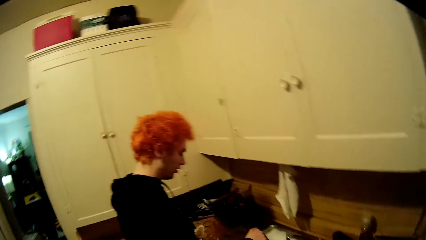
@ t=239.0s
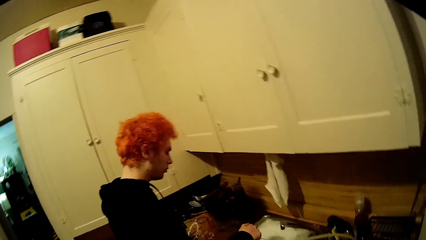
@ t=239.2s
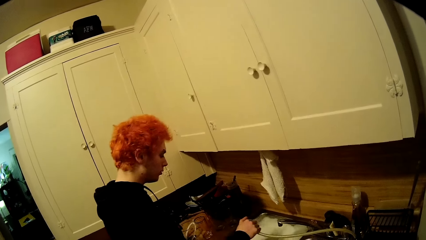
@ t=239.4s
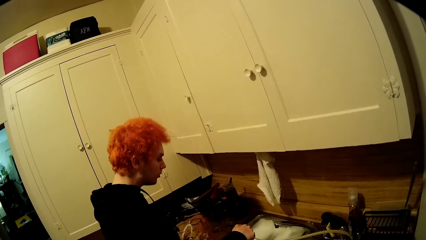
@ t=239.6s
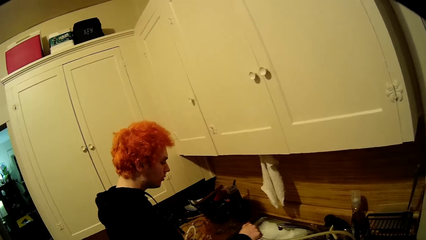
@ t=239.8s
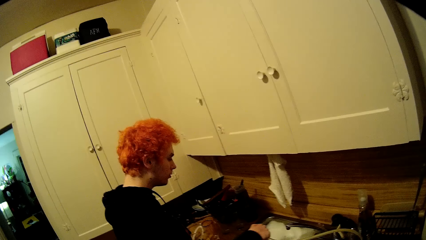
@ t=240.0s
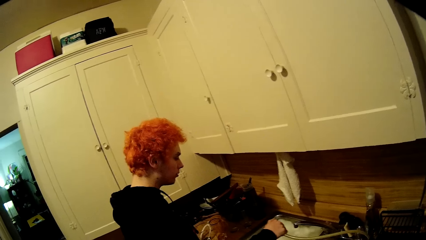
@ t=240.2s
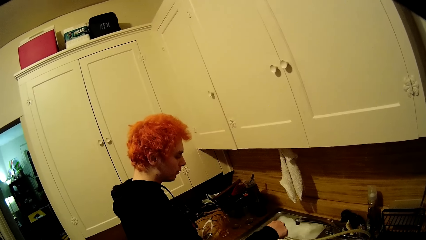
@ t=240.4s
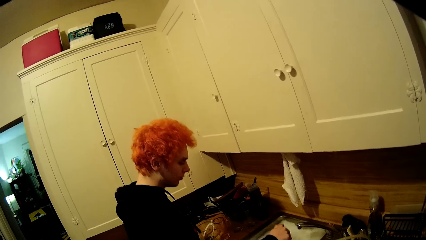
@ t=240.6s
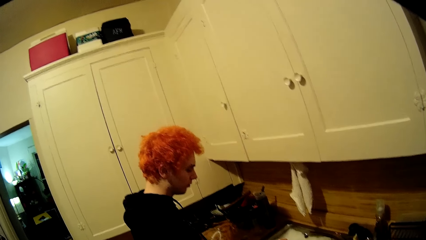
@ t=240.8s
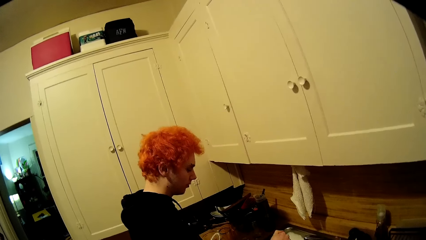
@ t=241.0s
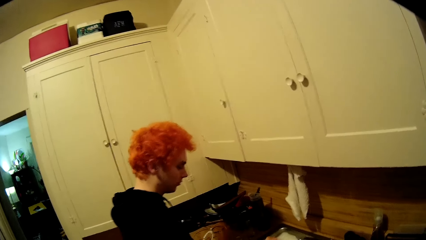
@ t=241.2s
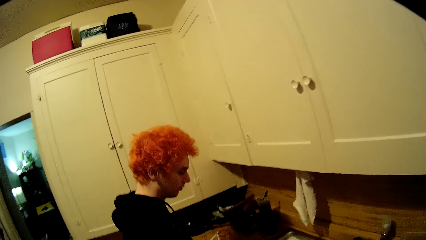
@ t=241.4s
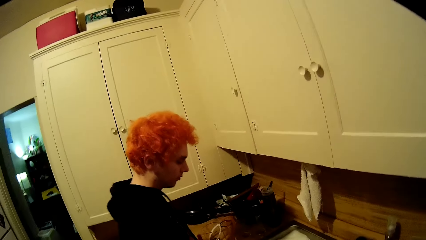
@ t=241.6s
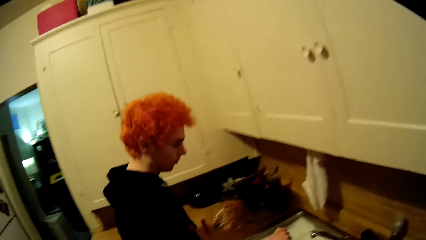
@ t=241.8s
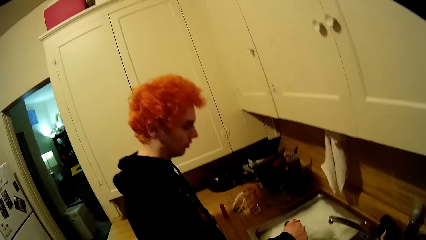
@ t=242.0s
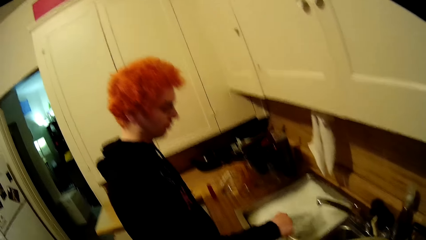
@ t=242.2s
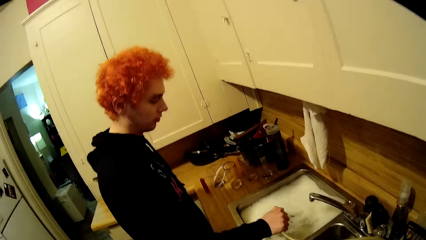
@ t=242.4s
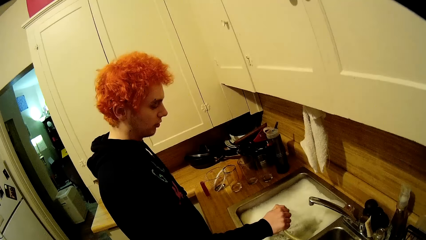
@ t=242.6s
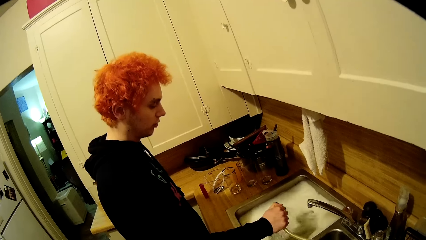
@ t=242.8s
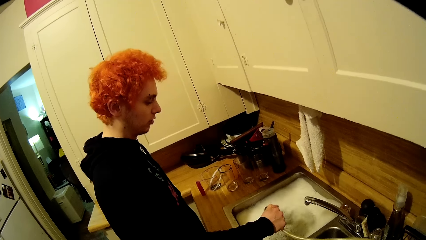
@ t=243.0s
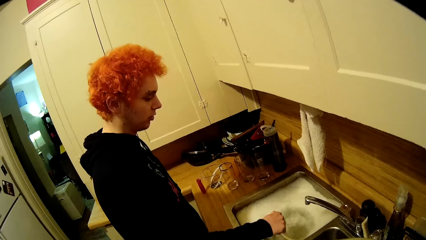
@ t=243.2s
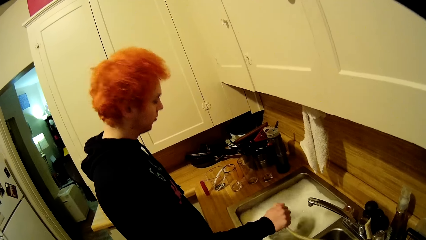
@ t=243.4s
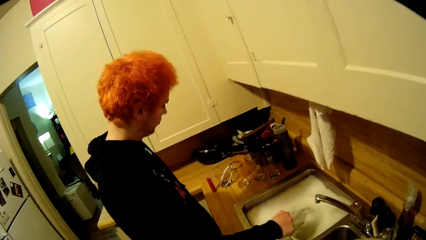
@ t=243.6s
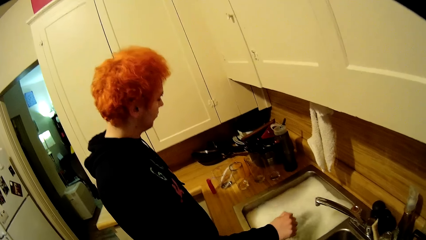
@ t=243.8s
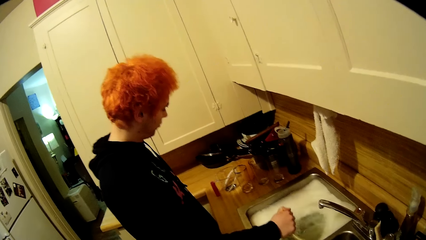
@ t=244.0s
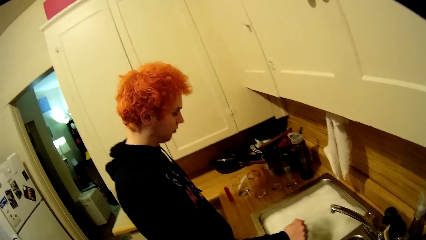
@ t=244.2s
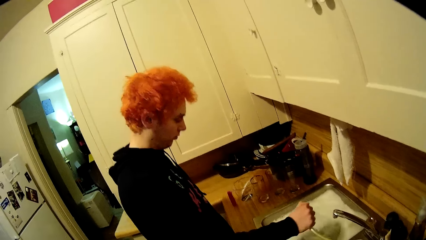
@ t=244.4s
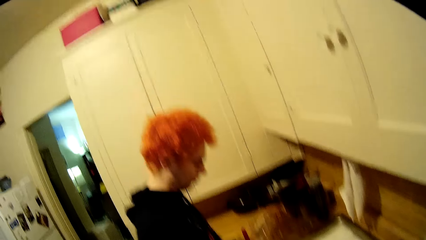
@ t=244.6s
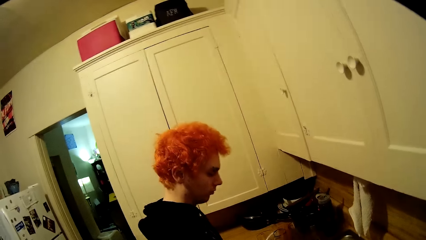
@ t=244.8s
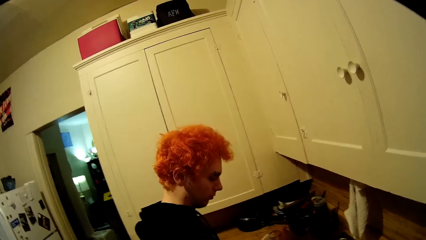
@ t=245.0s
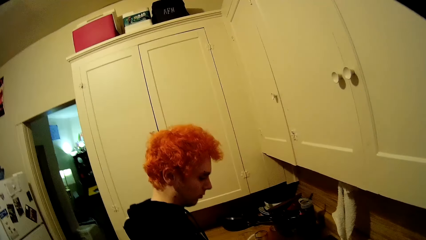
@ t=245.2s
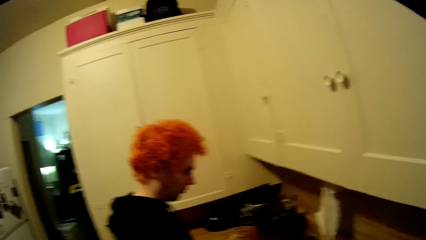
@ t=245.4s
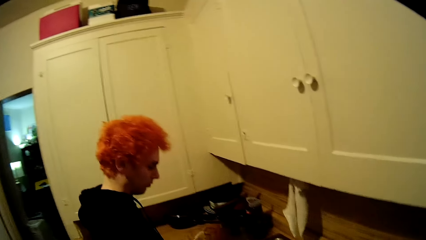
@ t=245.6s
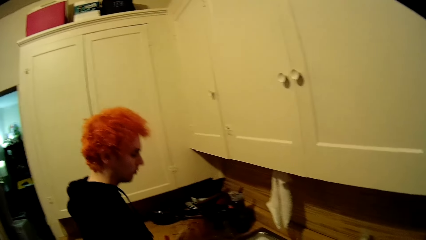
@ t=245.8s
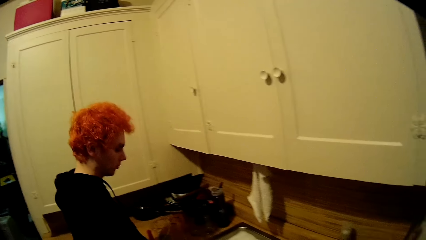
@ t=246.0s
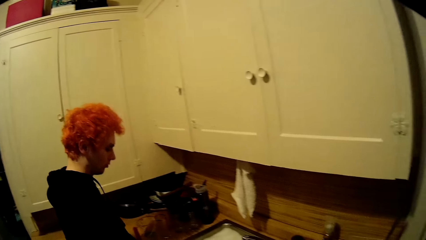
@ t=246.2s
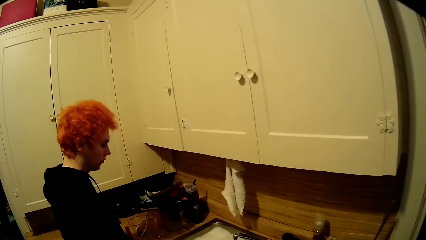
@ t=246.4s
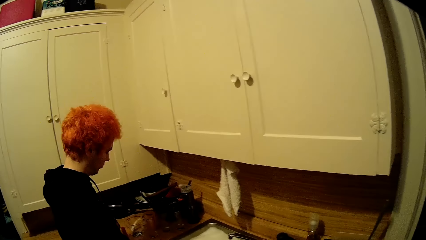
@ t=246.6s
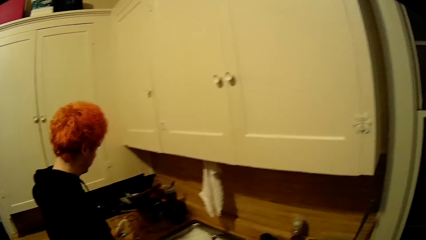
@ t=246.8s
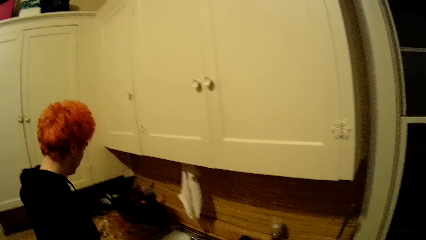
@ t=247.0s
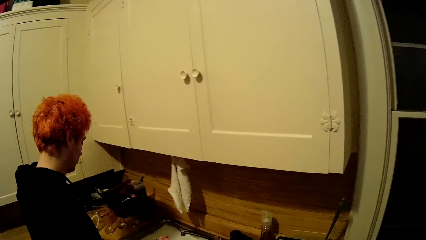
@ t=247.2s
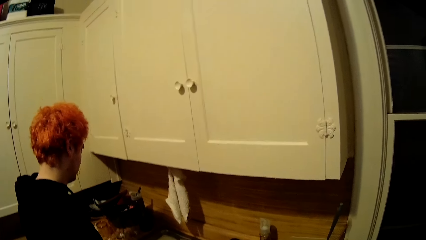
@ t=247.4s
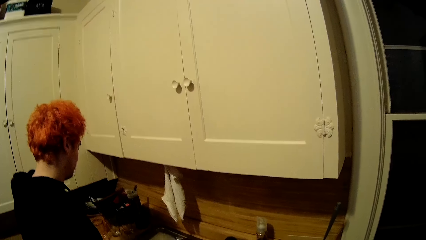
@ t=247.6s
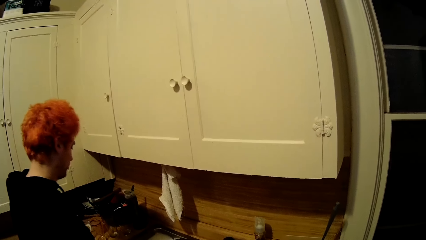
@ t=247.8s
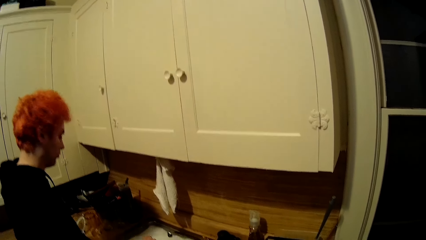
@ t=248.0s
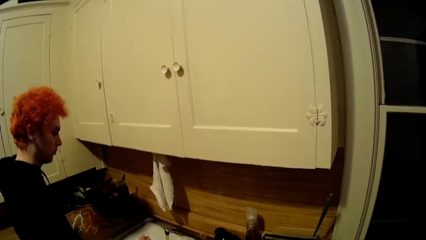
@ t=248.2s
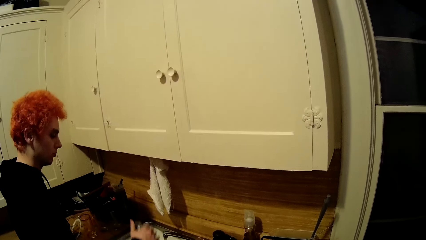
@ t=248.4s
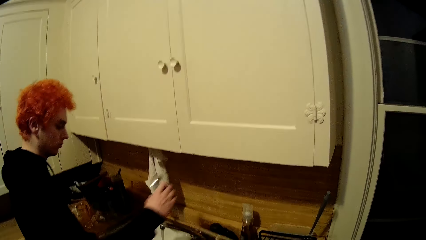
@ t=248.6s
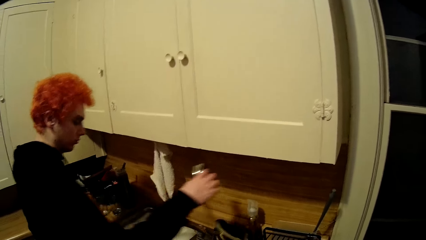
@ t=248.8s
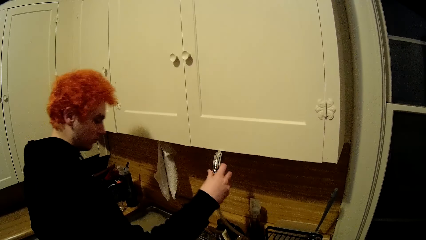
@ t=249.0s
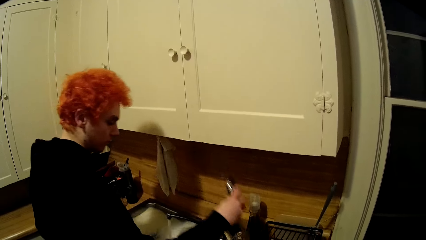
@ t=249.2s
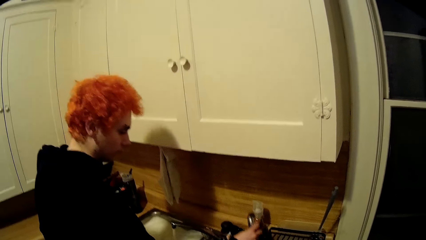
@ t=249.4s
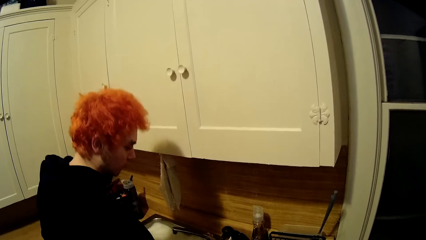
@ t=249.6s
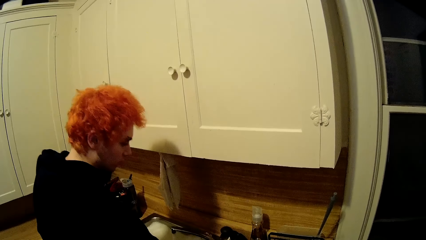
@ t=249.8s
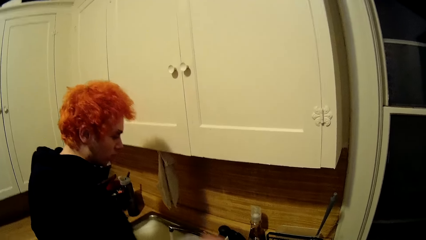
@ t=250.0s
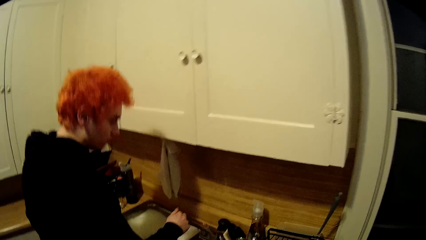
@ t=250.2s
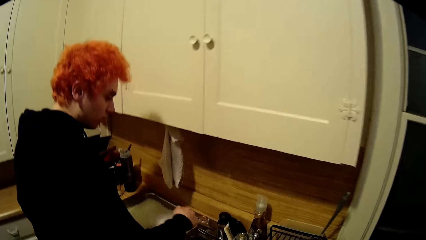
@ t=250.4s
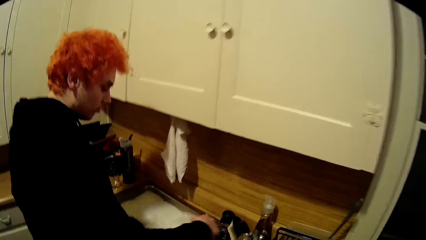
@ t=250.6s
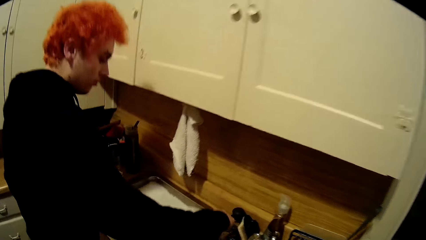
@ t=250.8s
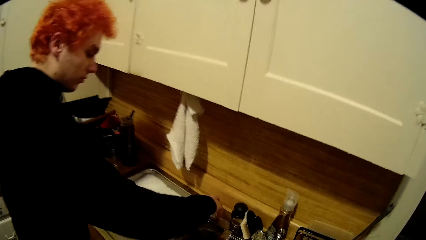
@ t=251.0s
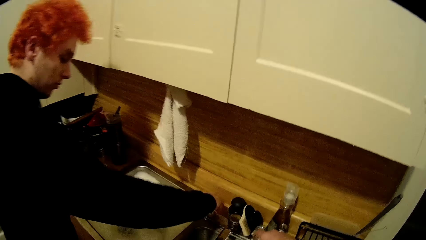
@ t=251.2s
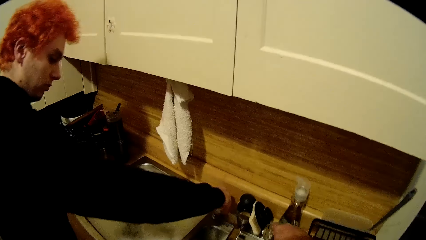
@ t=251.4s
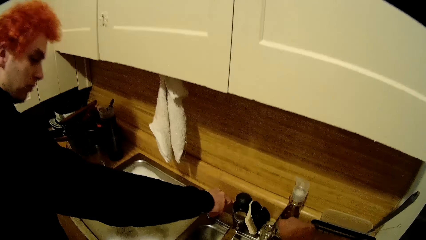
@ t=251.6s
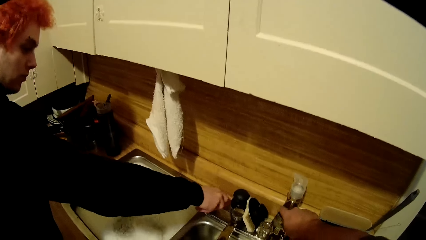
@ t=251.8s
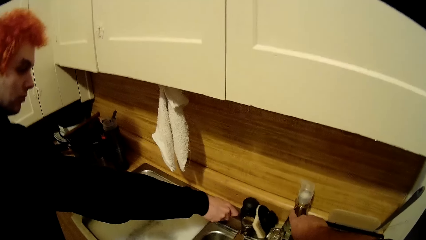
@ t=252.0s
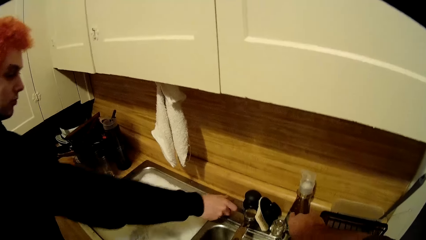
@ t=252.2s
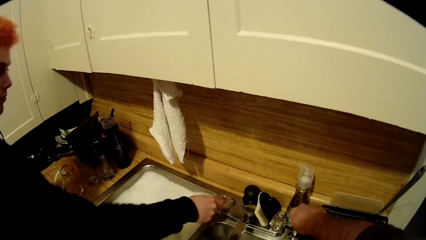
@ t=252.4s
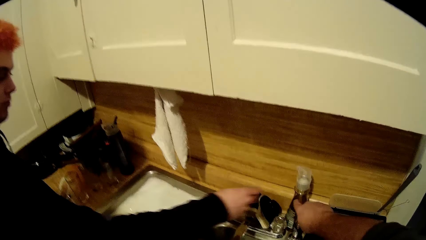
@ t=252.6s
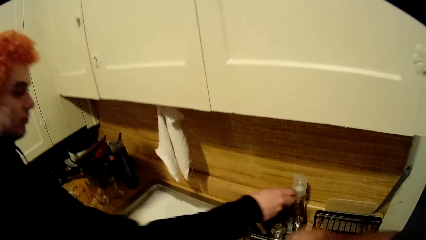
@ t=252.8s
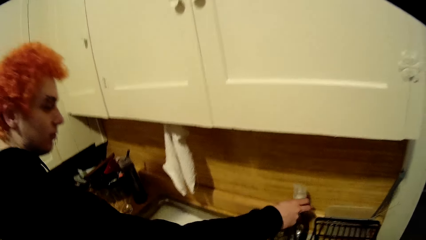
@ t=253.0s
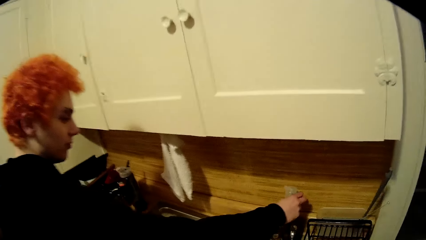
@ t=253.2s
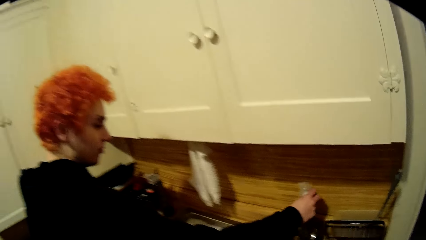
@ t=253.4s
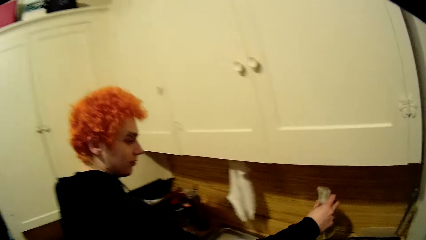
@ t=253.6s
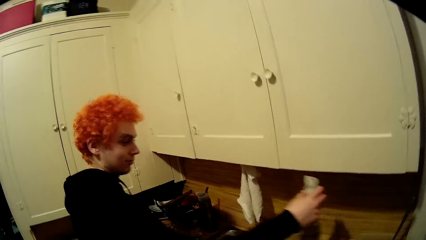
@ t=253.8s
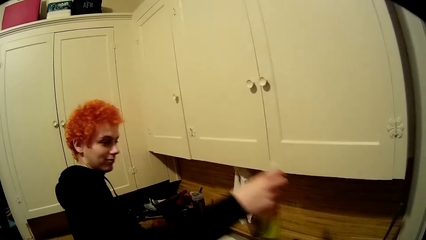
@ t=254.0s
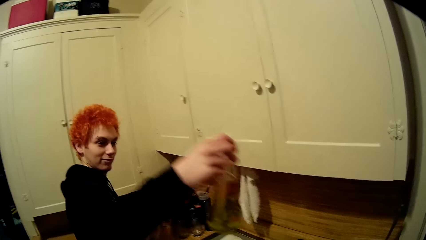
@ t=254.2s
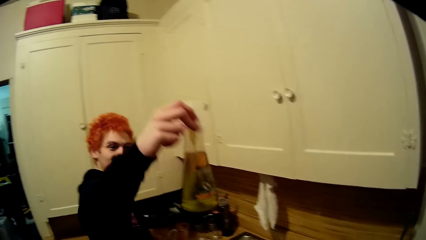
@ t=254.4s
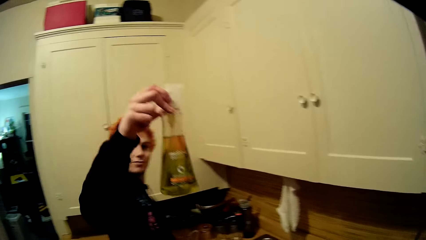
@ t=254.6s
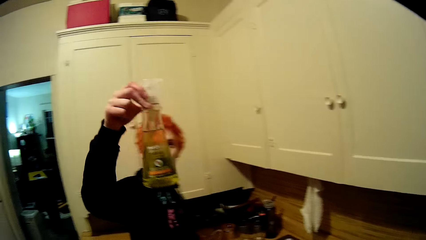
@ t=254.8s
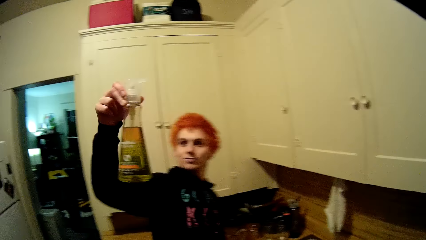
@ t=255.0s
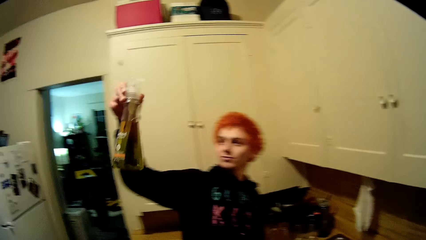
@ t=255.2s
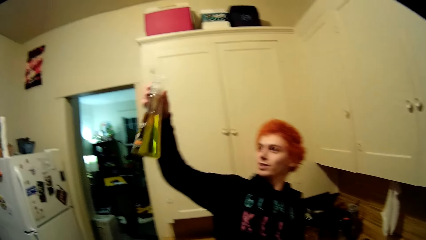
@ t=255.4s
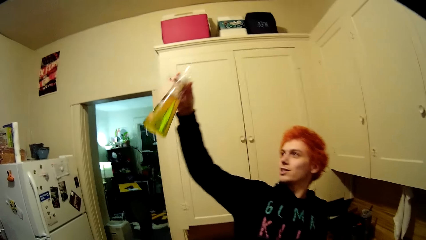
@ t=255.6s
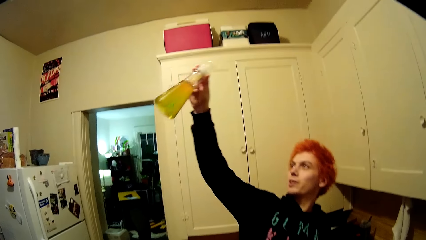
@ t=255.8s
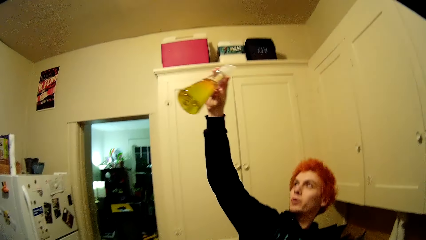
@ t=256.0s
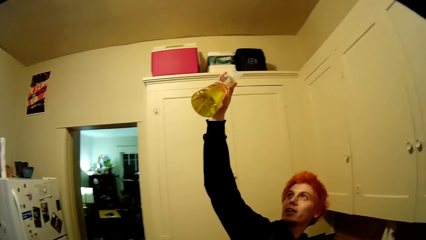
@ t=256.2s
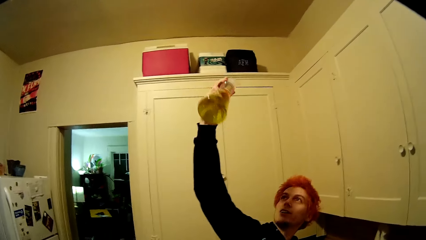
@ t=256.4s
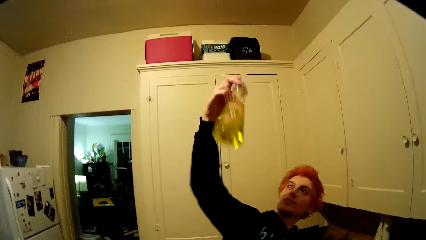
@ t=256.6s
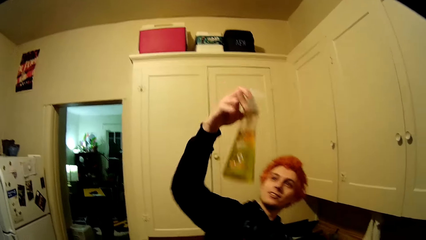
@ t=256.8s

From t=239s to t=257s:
A man washes something. Another man puts the water tap on the stand and turns the tap off. The other man picks up a bottle from the ground and stares at the bottle.
